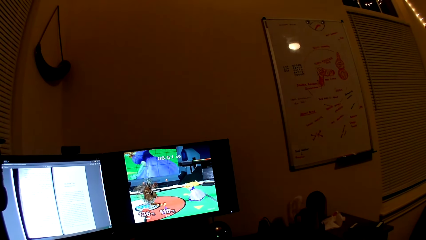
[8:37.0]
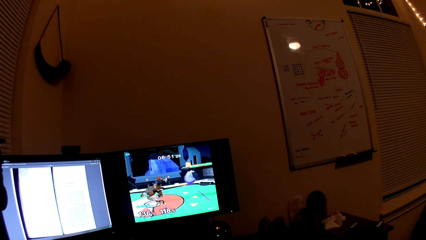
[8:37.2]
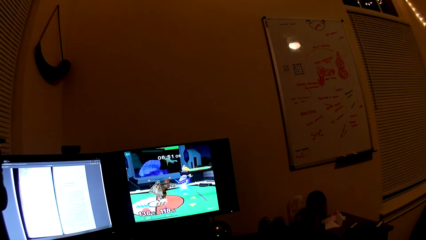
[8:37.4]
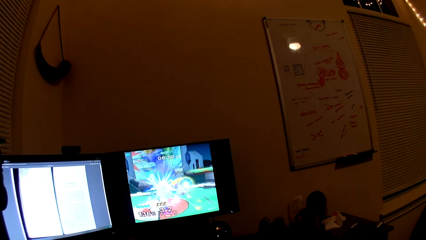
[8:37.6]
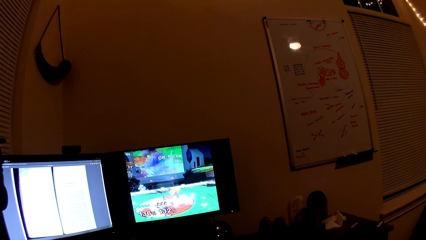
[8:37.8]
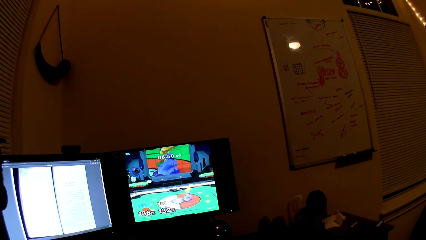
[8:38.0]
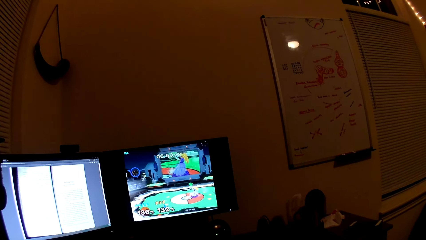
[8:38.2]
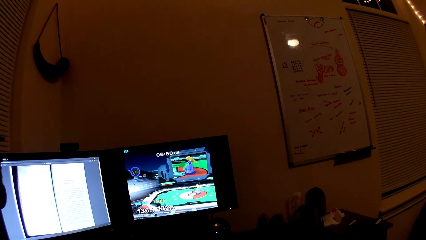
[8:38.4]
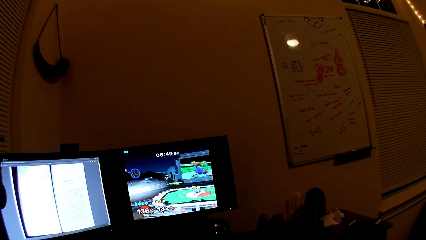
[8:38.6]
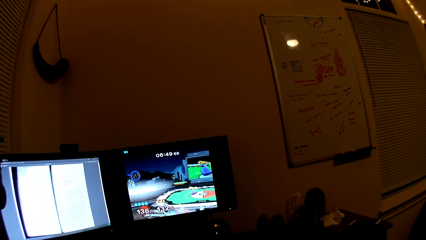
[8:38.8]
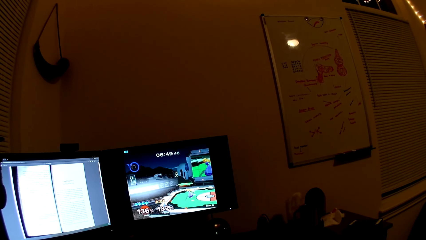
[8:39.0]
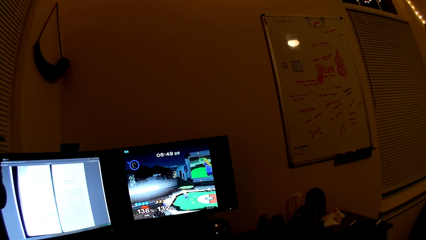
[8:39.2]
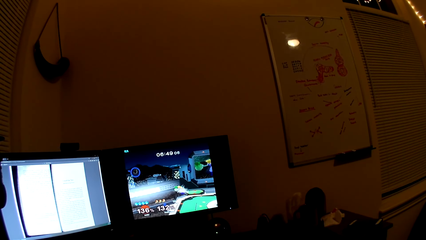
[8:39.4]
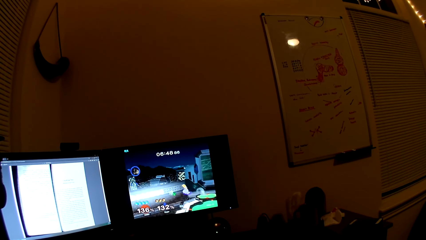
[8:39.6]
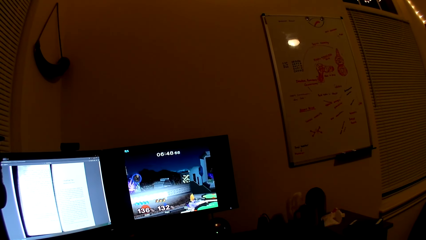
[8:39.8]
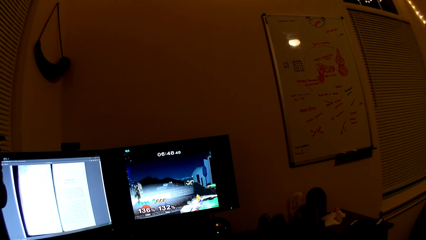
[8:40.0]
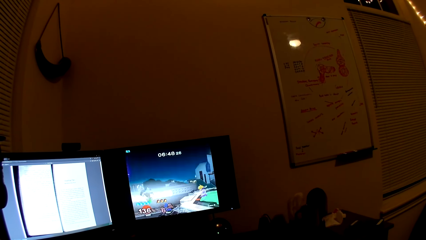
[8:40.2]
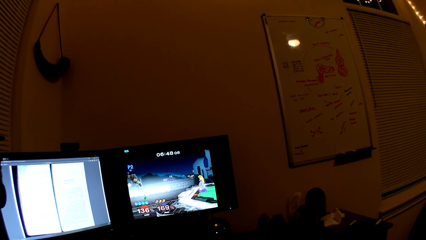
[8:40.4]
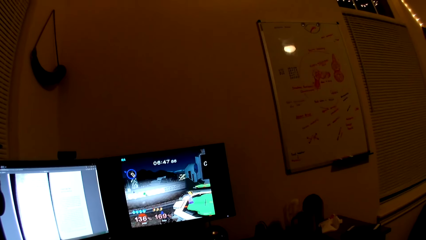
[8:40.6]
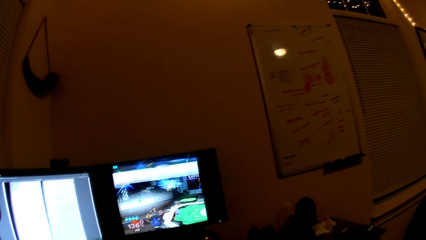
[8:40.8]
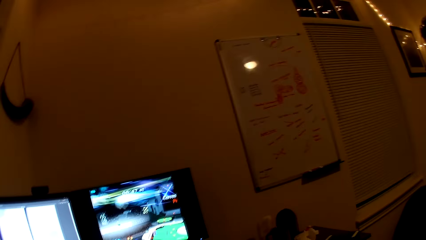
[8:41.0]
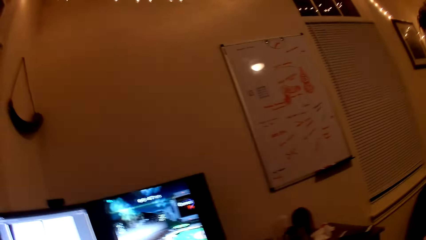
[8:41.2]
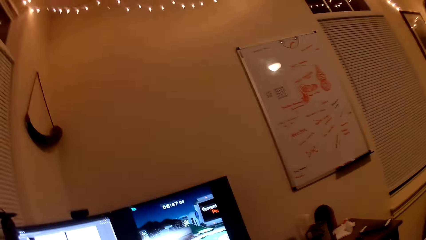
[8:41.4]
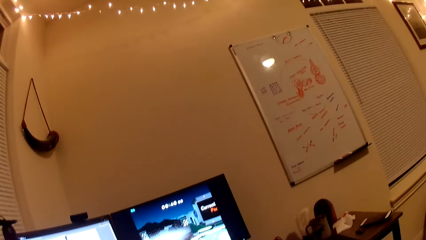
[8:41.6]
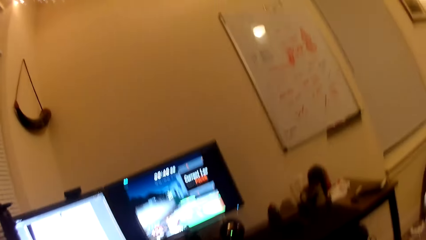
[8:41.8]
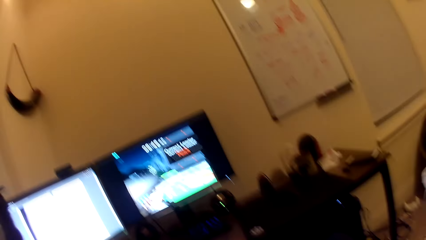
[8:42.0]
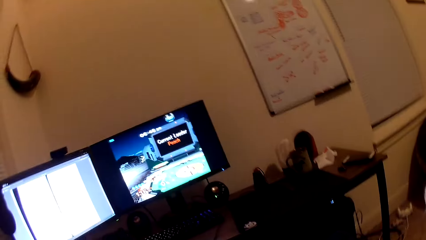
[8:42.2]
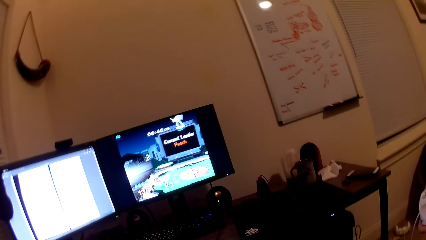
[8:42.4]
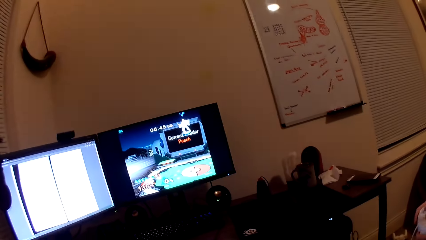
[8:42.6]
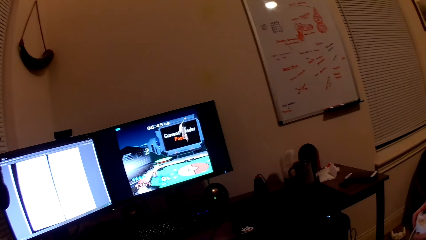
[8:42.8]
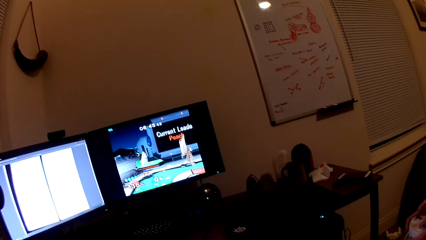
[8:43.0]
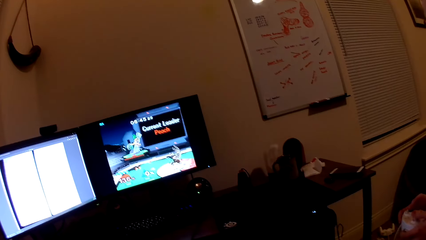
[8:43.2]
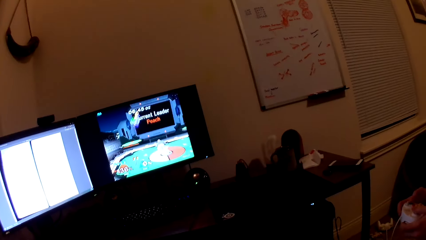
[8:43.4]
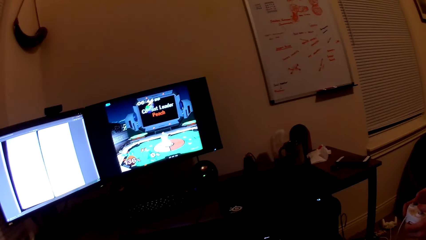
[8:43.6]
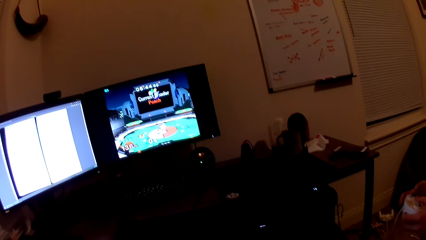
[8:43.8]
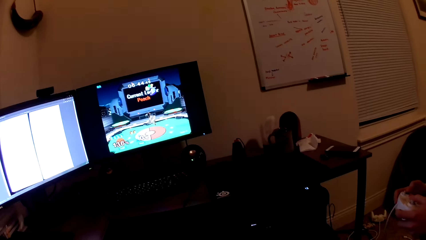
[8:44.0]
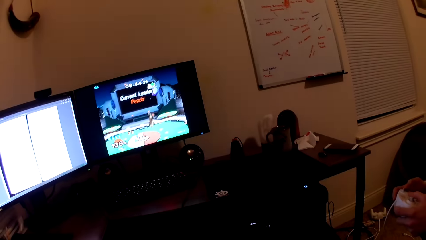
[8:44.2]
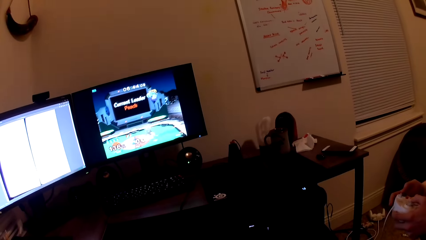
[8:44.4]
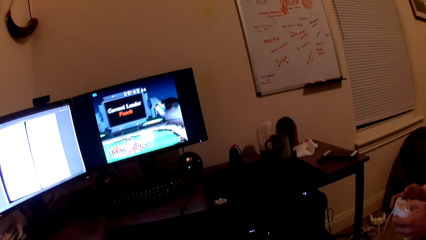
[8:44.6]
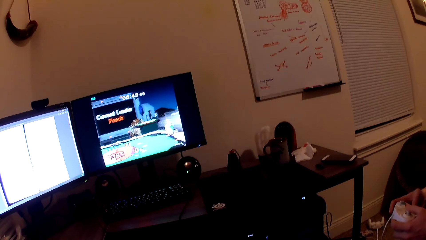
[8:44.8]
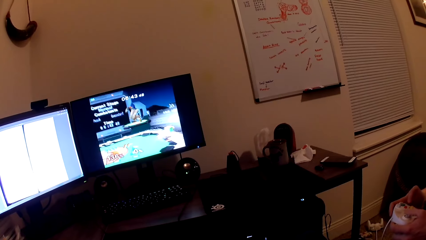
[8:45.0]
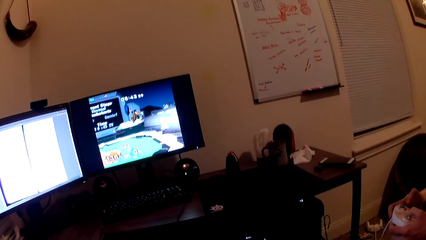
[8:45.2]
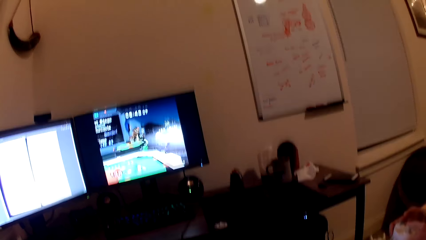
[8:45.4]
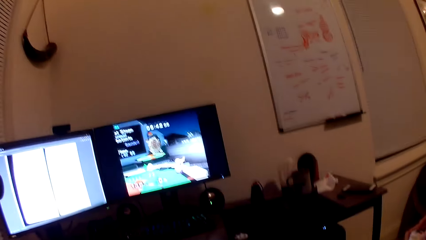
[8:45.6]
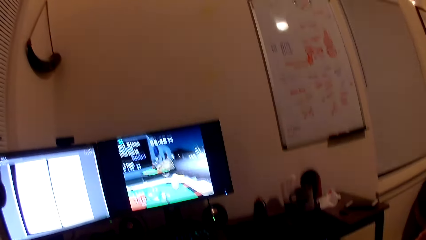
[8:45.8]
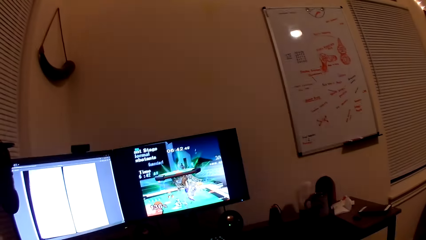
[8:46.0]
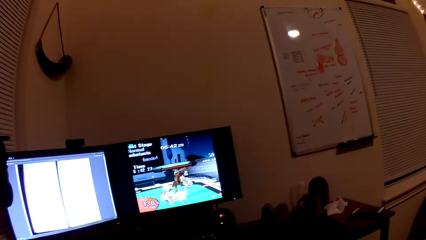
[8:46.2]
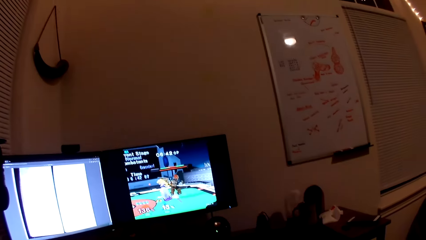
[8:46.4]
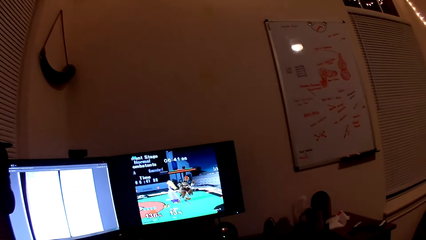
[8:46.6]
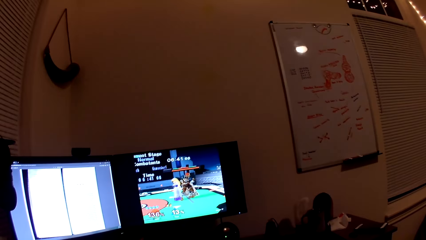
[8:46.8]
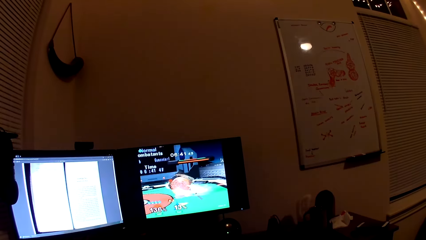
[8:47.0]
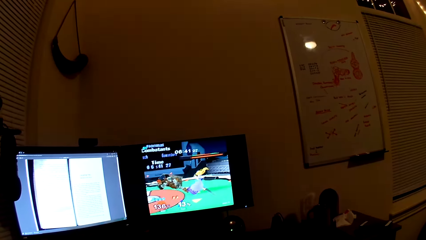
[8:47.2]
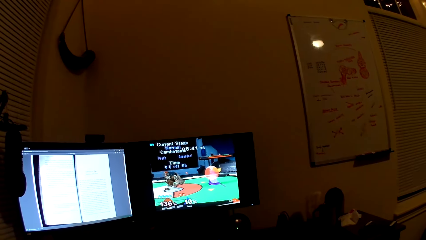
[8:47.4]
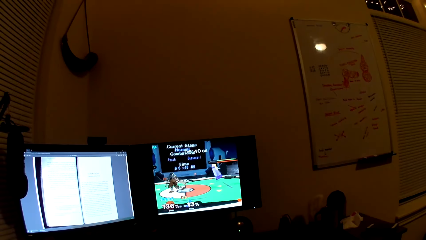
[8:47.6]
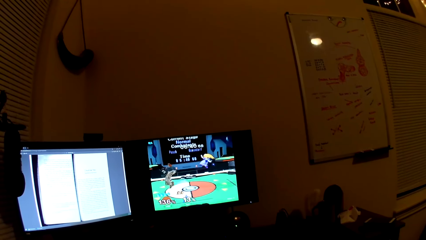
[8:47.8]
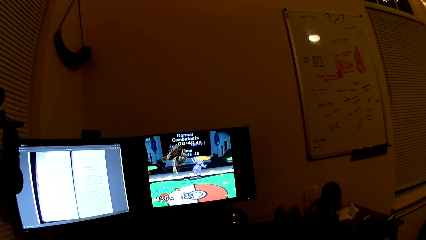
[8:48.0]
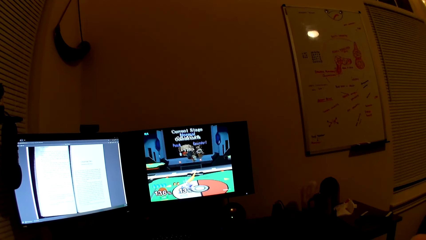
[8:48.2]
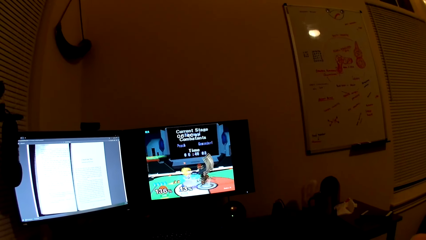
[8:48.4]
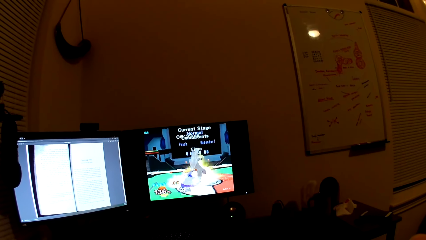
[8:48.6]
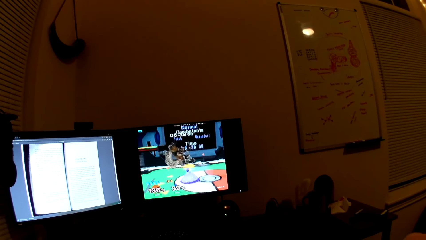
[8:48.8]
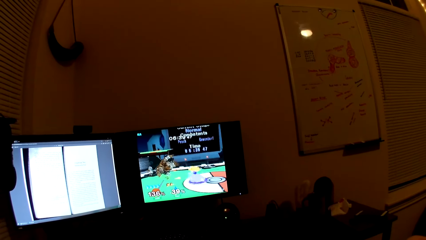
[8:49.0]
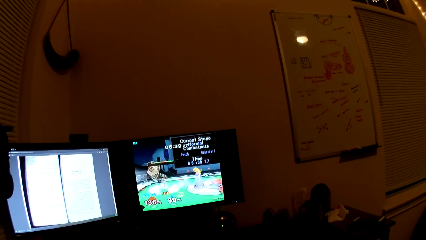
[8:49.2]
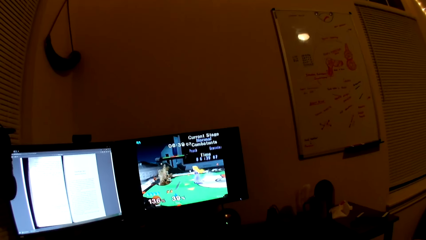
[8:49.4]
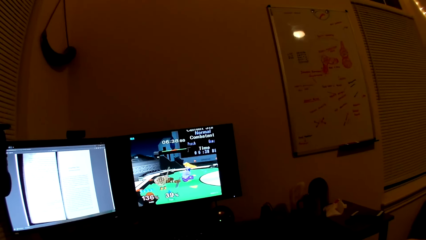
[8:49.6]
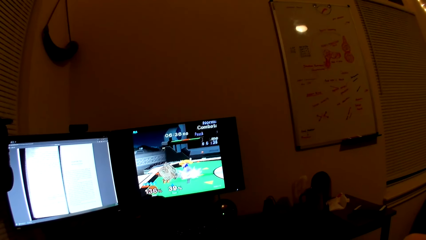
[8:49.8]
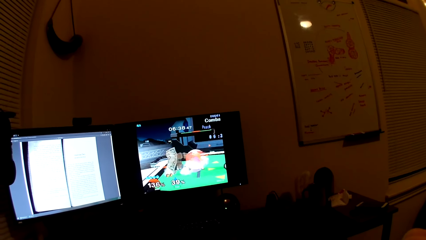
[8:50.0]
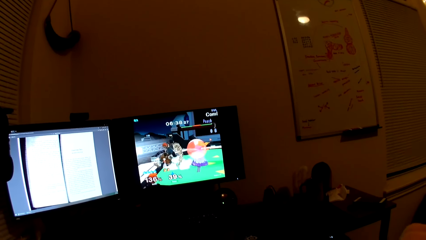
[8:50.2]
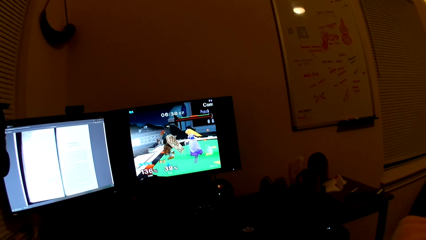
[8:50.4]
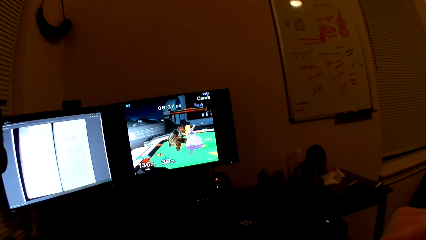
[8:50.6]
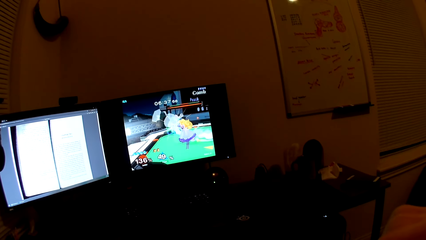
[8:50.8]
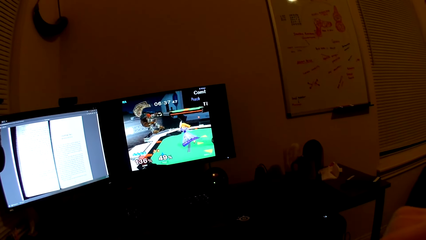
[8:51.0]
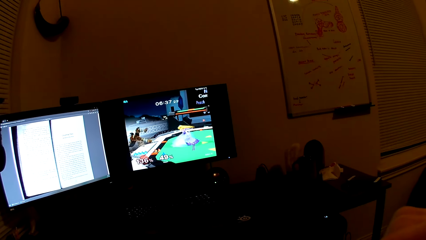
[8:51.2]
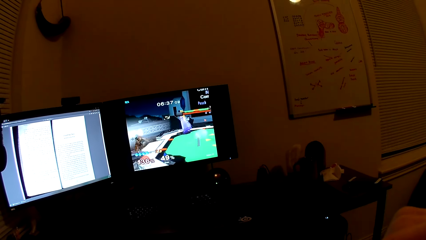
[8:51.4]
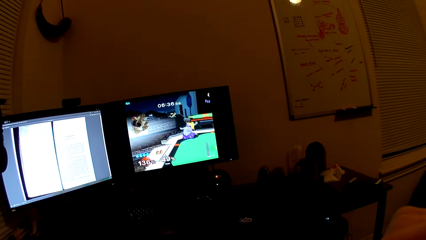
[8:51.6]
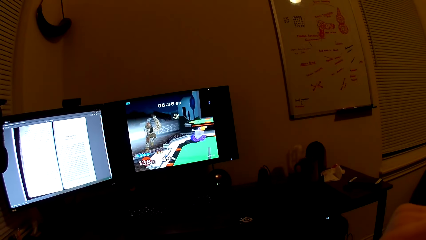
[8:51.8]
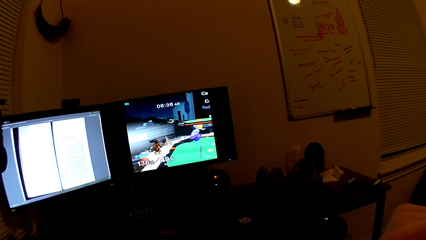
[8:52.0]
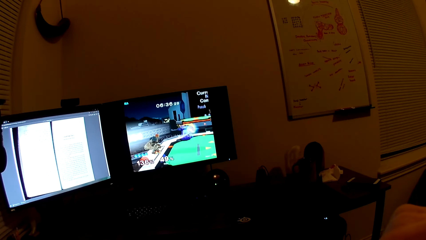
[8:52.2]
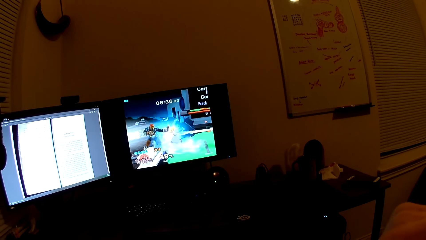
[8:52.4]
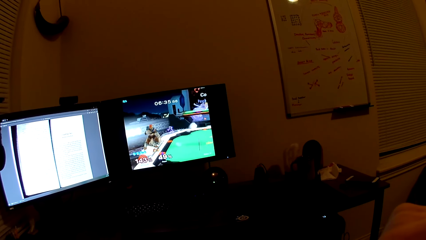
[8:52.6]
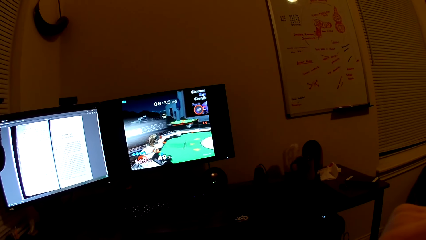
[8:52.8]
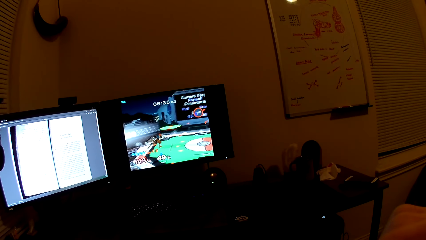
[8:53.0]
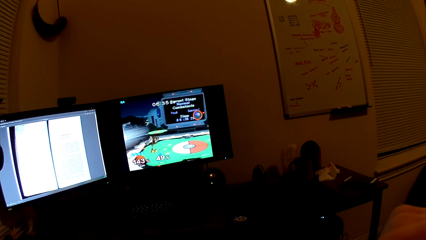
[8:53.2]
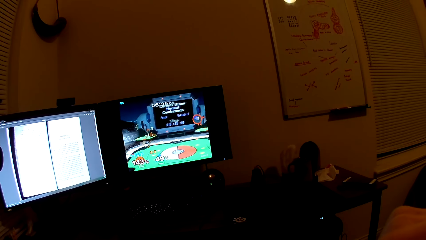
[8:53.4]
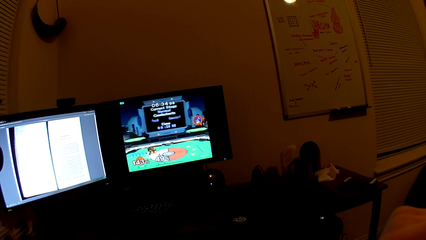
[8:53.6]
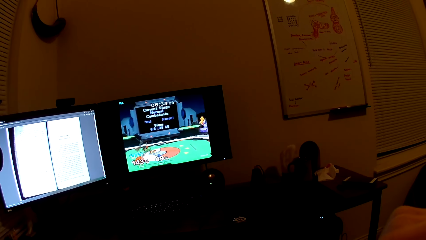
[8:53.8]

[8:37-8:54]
The camera wearer converses. They play the computer games. They interact with a man. They play the video game with the man.
